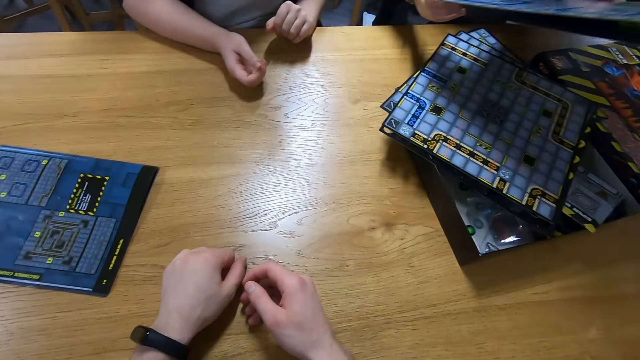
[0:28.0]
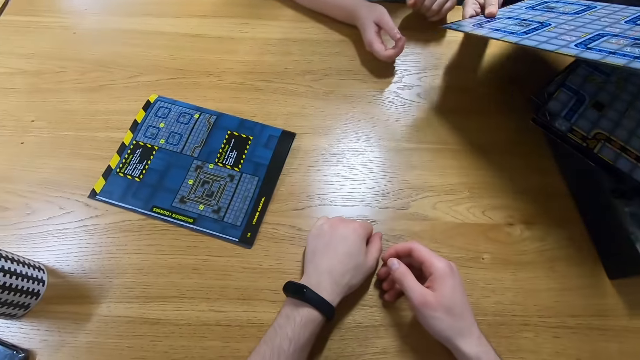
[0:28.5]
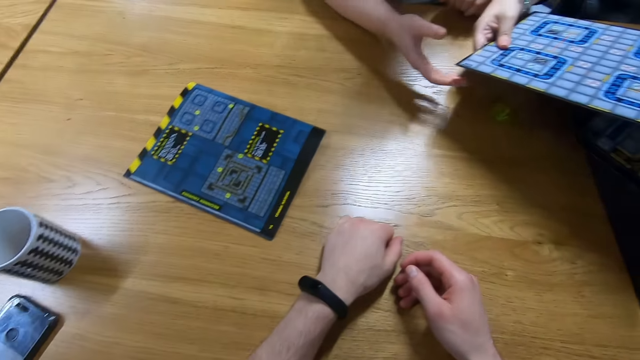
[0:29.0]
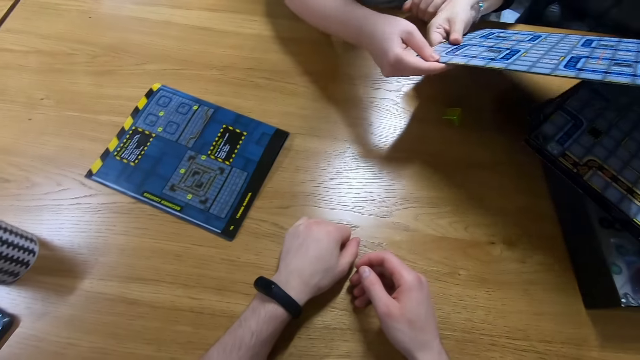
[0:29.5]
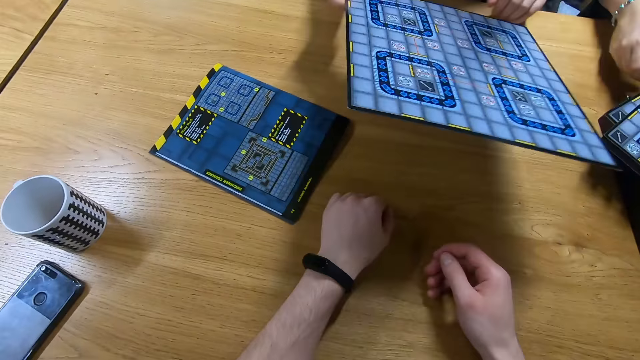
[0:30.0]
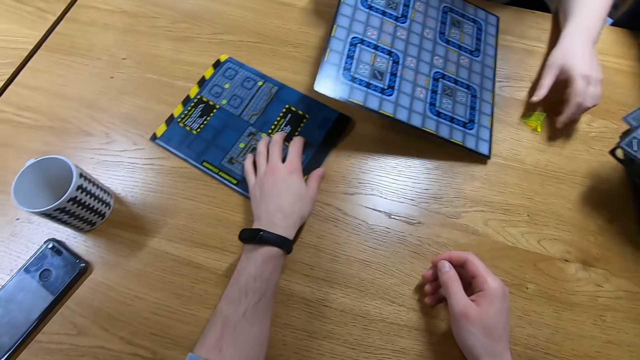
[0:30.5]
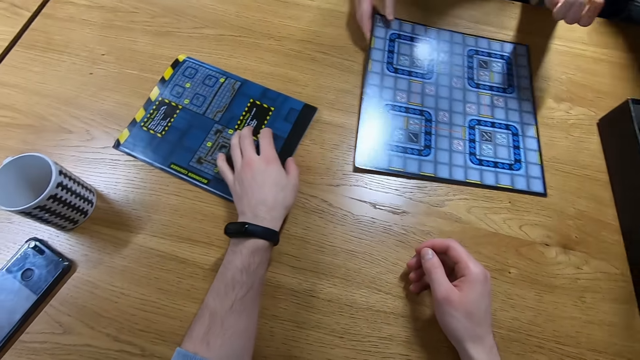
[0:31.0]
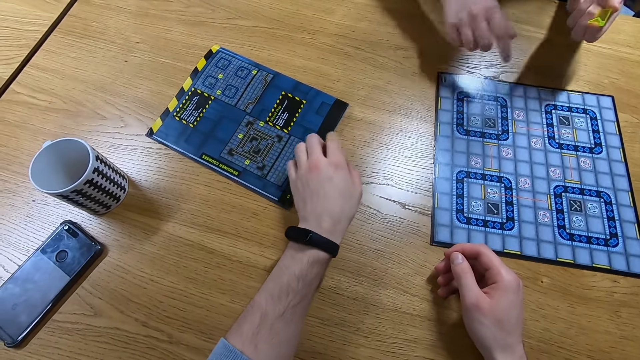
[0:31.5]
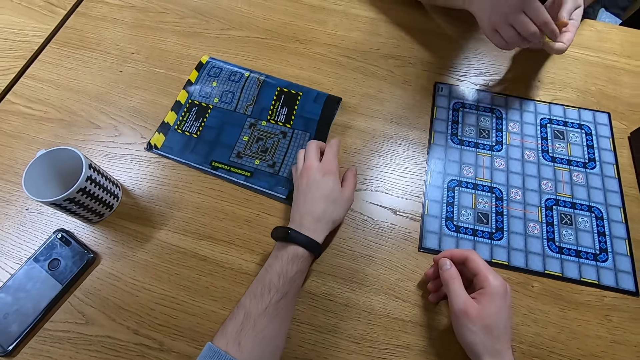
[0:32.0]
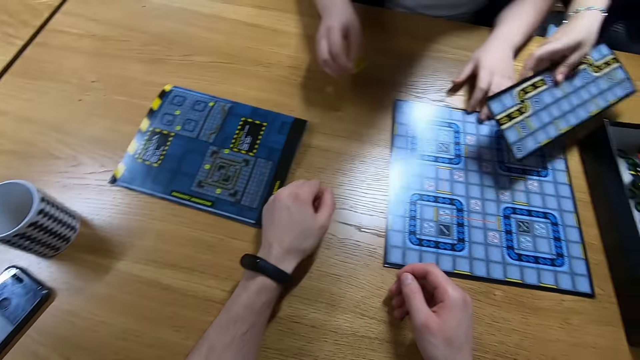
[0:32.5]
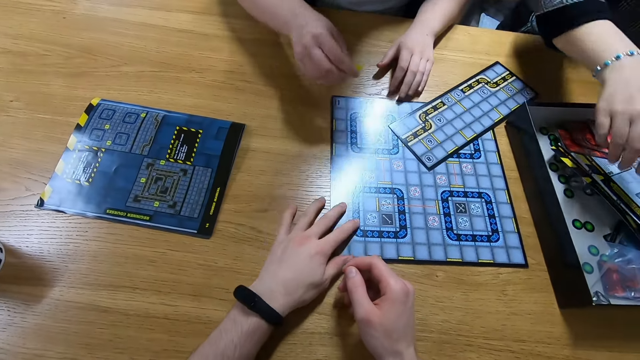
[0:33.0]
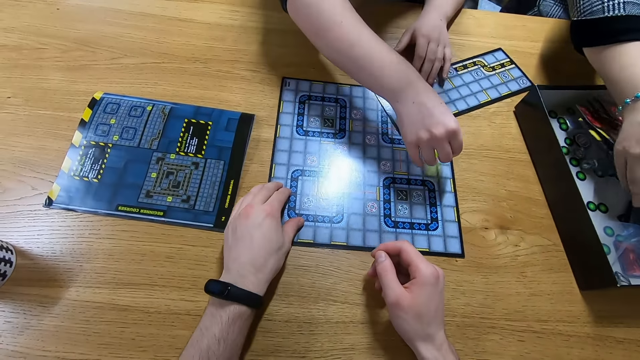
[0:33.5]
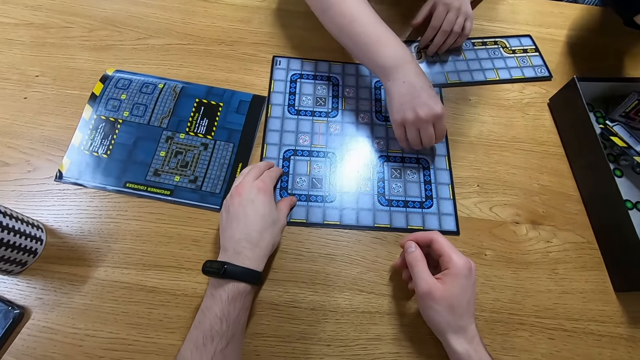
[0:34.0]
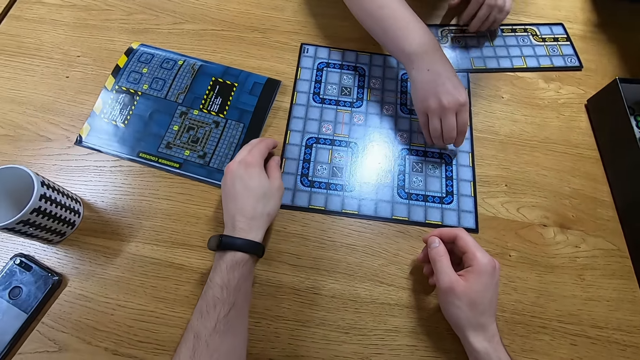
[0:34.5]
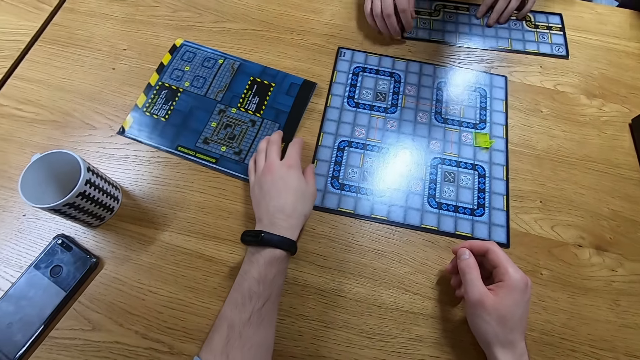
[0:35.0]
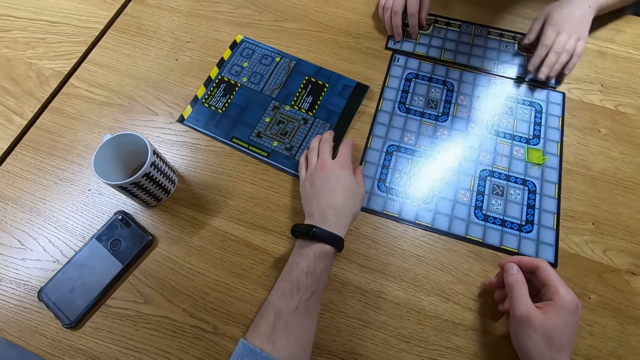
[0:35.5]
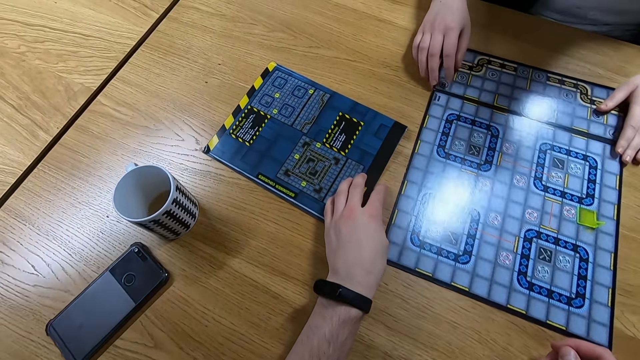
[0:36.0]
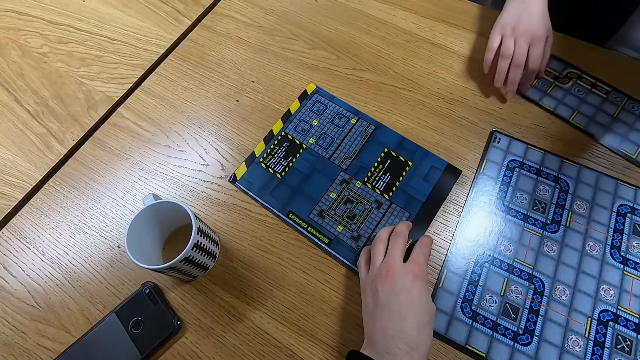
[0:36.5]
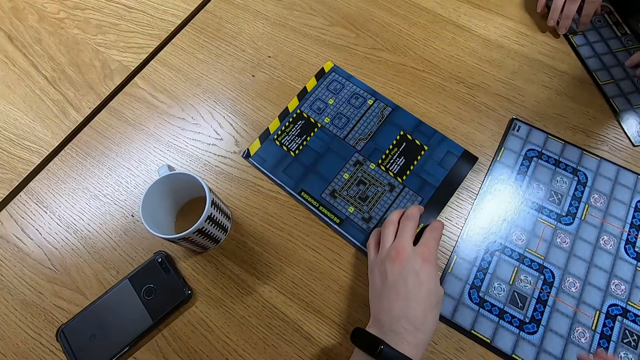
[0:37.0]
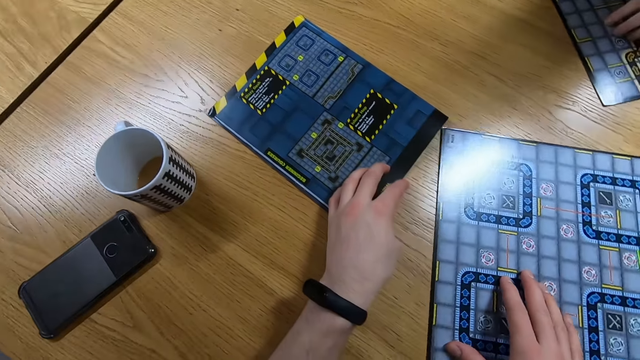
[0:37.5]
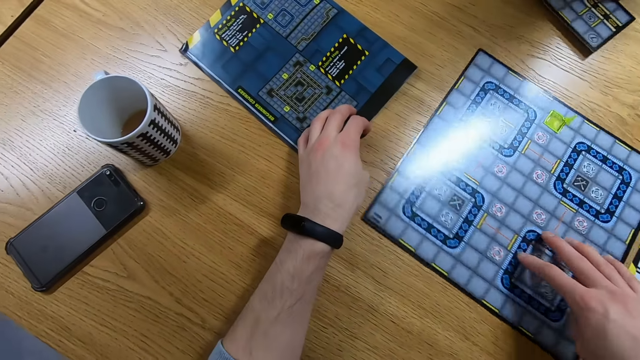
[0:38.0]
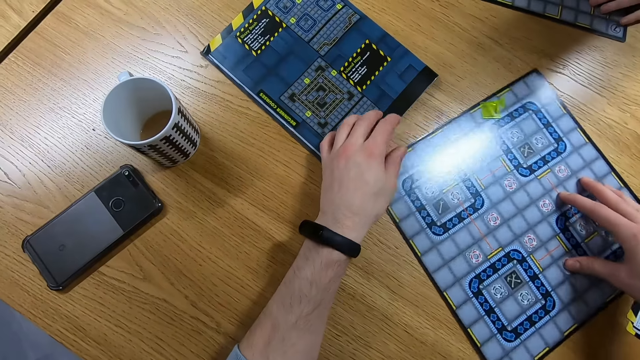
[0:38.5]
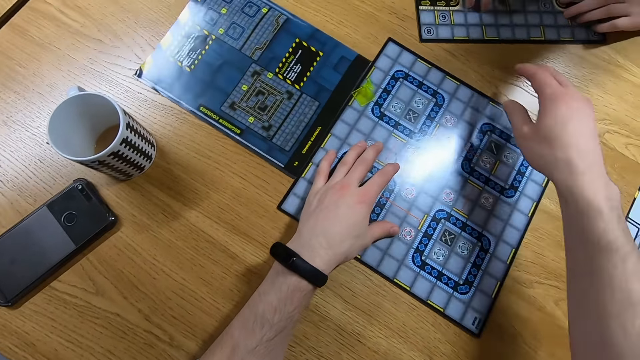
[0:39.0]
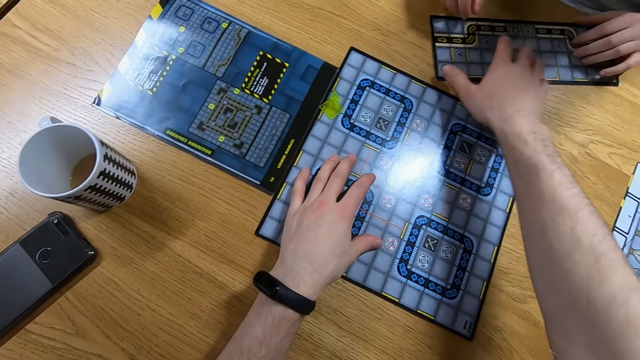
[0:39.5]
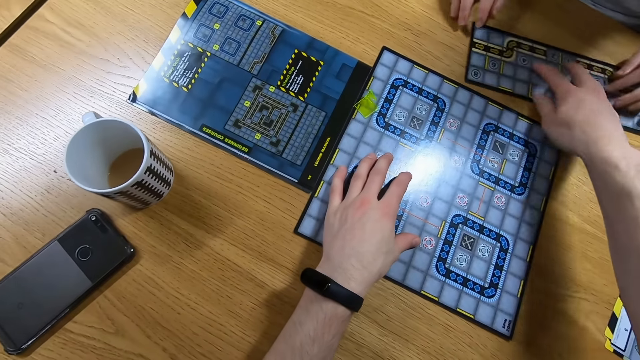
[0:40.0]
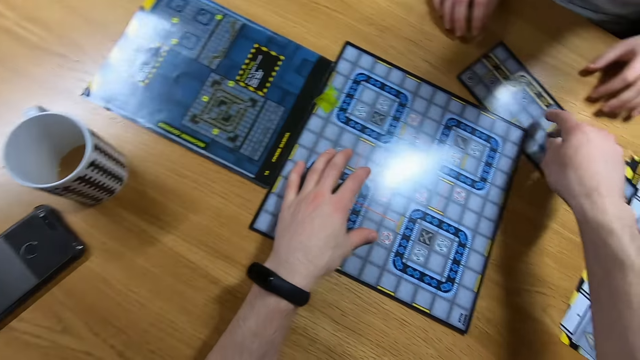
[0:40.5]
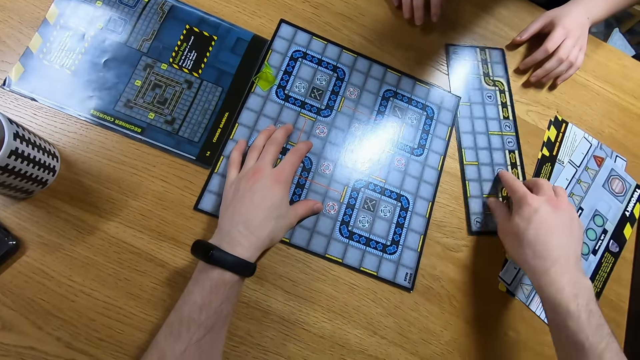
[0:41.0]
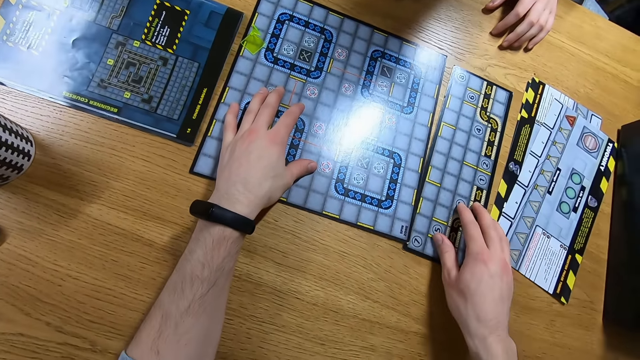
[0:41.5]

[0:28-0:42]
A woman places the paper on the table. Another woman picks up a Ludo board or paper from the first woman. The camera wearer holds the Ludo board on the table. The other woman places the Ludo board on the table. The first woman places the Ludo board on the table. The other woman moves the Ludo boards on the table. The camera wearer arranges the Ludo board on the table. They touch the board paper.

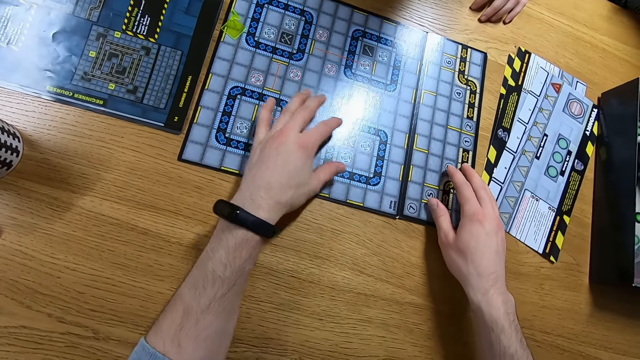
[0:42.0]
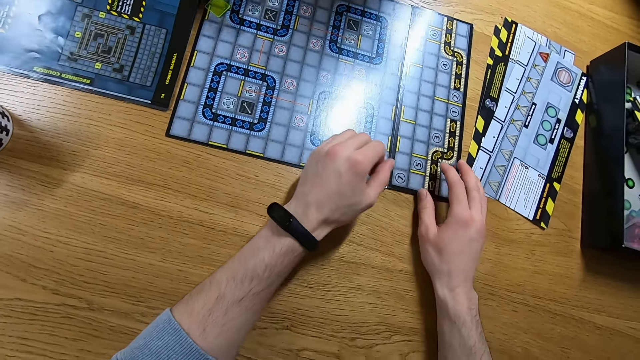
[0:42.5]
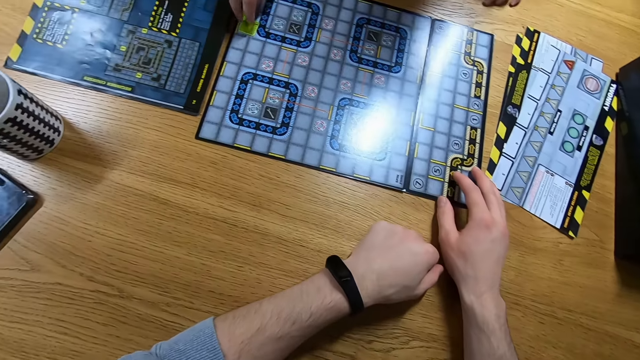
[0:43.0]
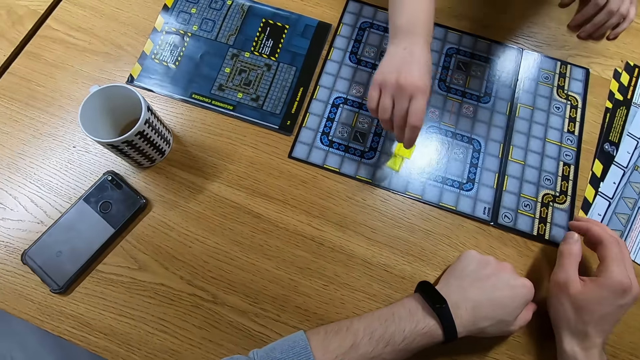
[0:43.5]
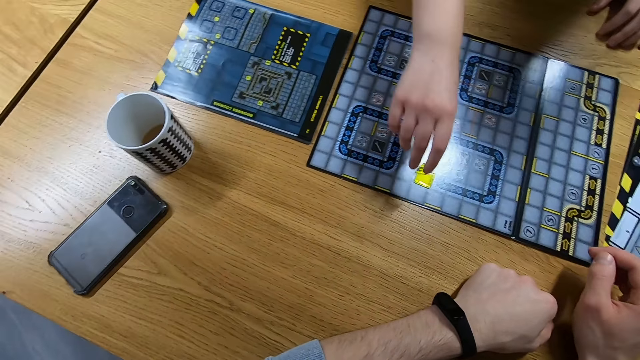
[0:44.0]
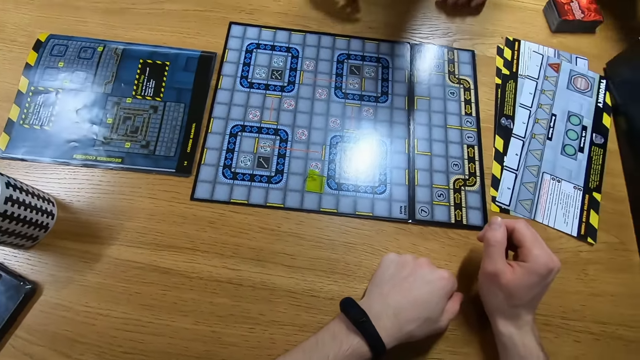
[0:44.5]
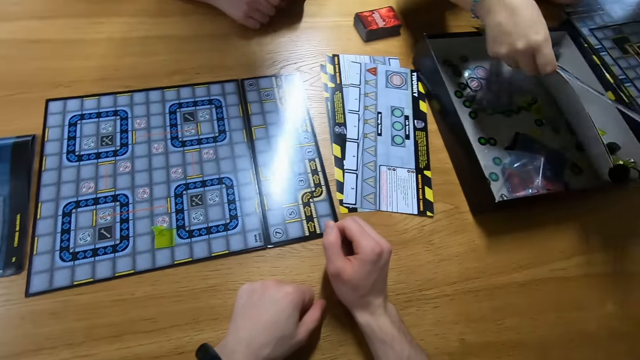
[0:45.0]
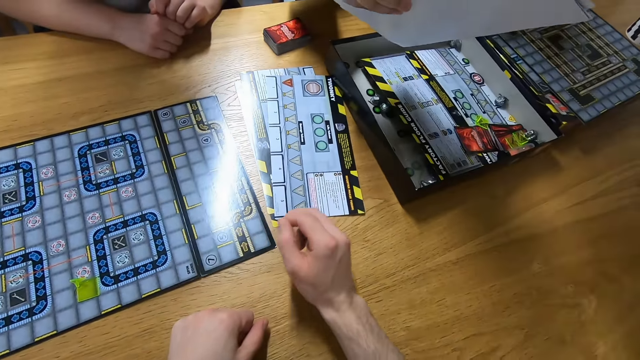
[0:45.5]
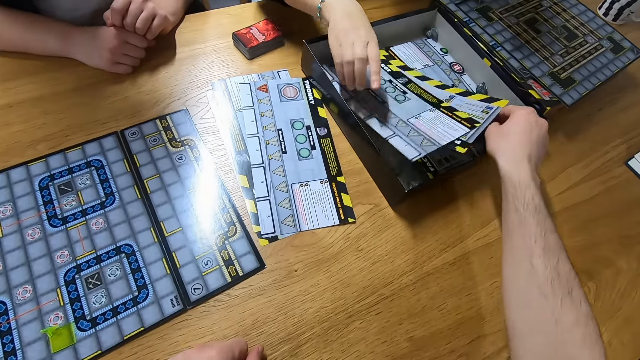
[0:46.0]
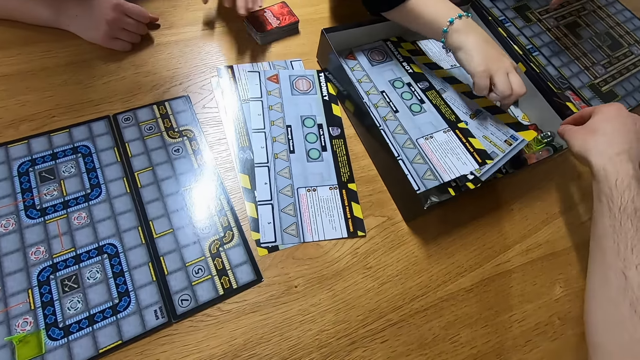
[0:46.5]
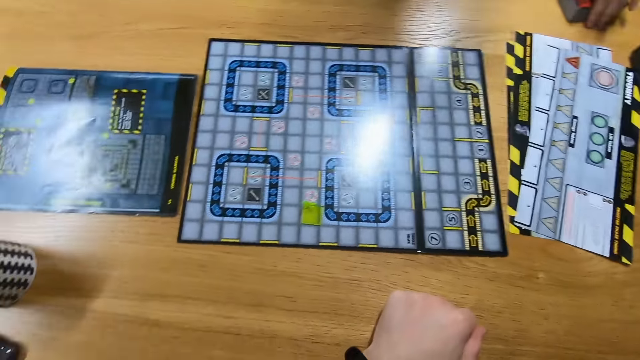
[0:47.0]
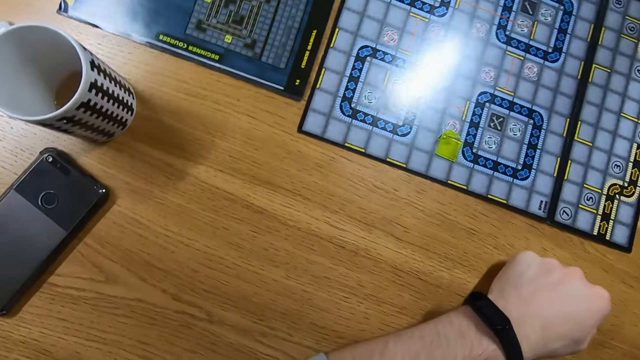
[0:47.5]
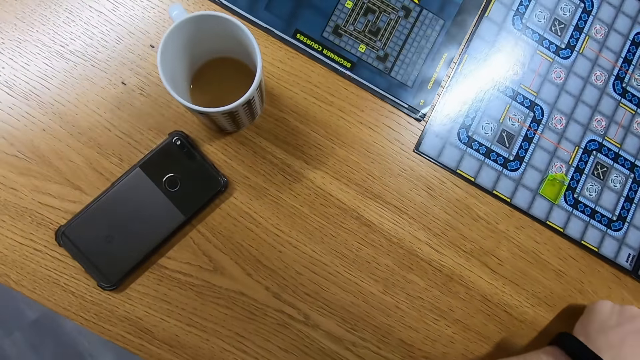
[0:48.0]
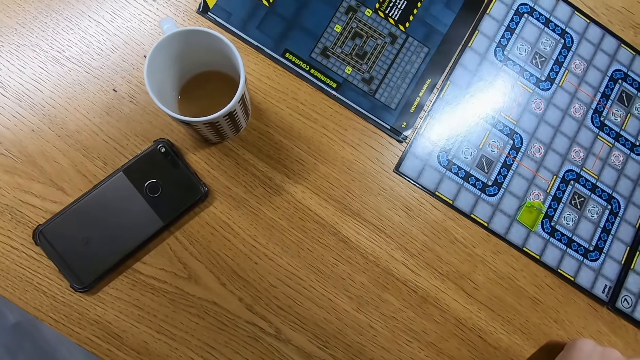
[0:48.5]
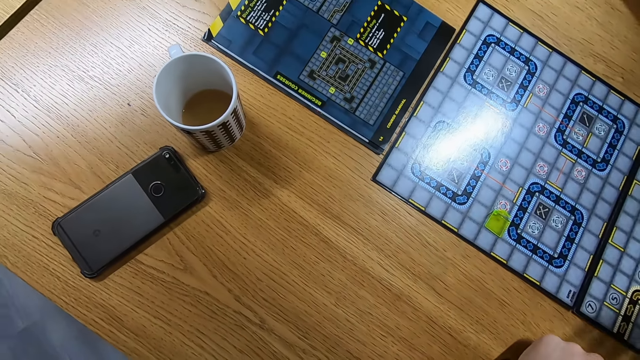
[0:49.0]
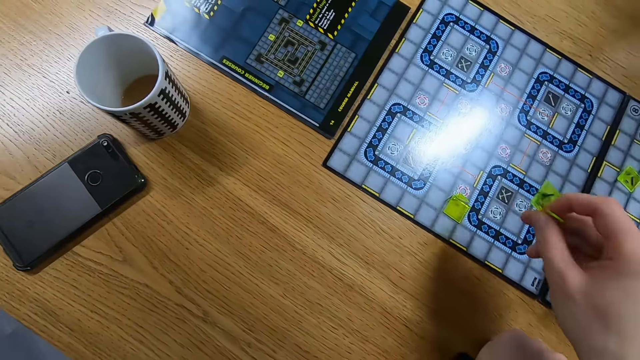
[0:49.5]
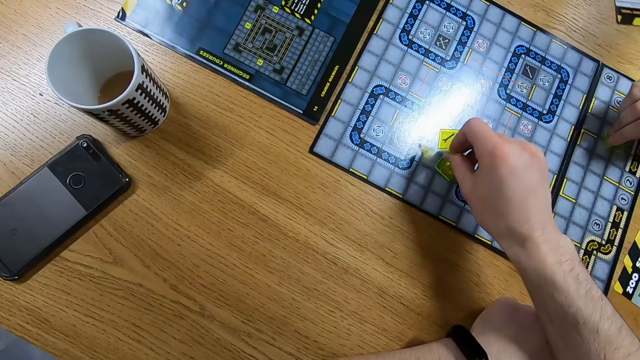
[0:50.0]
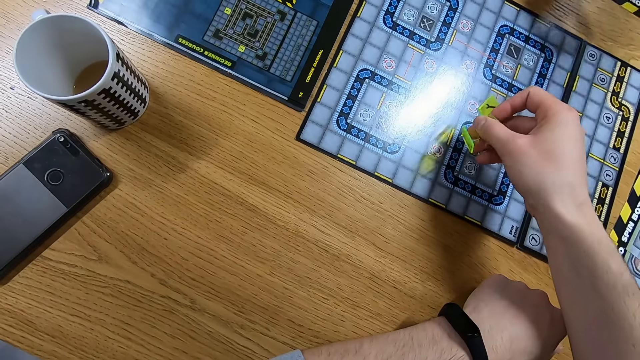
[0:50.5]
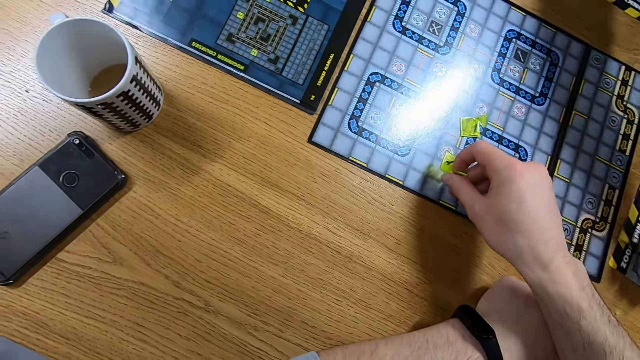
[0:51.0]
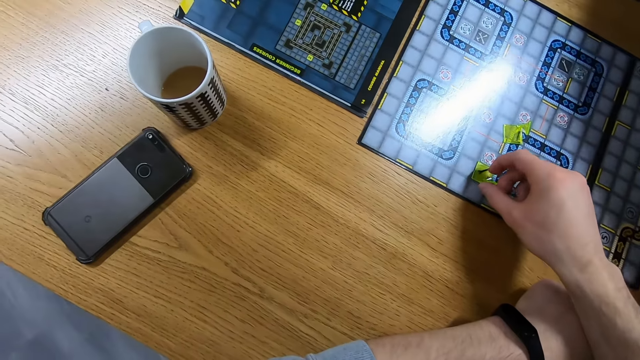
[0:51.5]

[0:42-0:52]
A woman places something on the table. The woman lifts the Ludo boards on the box. The camera wearer places their right hand in the box. The woman drops the Ludo boards on the box. The camera wearer looks at the phone and cup on the table. They place a playing piece on the Ludo board.
